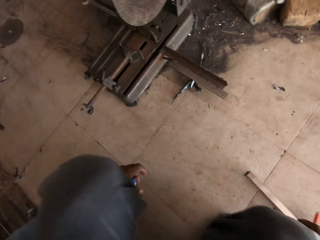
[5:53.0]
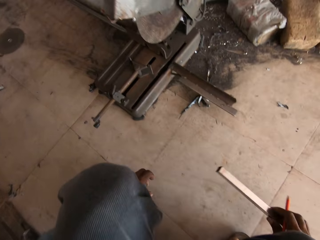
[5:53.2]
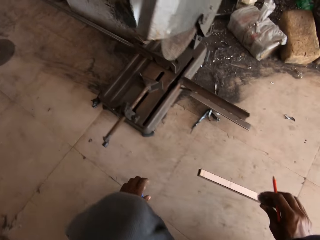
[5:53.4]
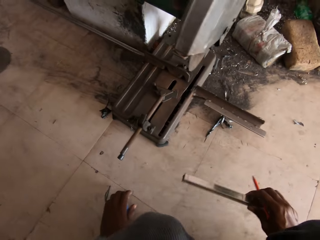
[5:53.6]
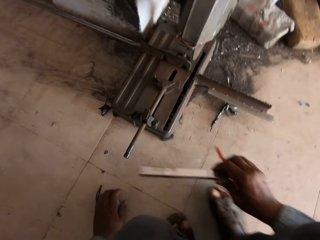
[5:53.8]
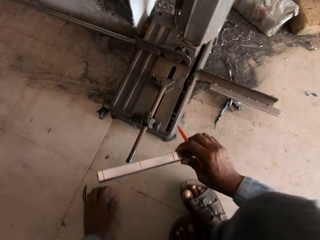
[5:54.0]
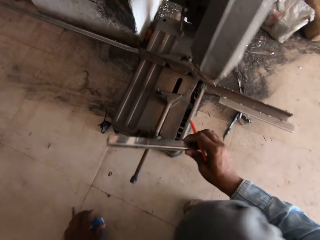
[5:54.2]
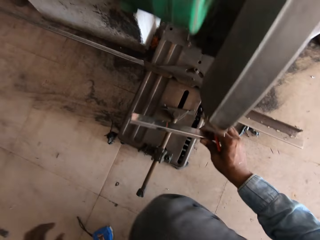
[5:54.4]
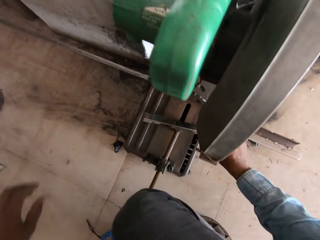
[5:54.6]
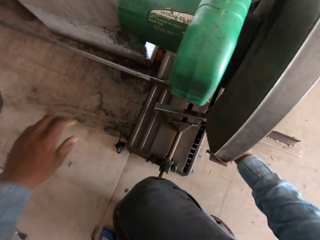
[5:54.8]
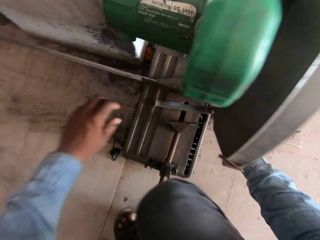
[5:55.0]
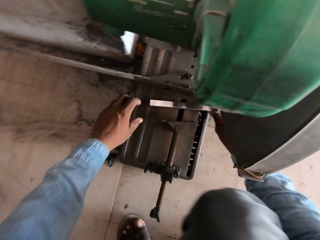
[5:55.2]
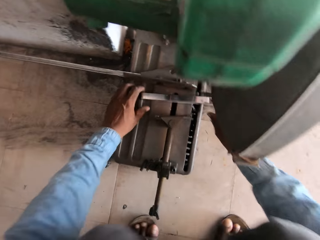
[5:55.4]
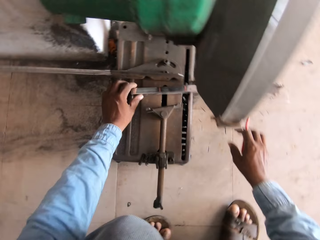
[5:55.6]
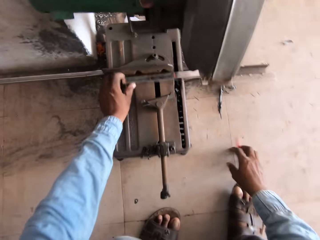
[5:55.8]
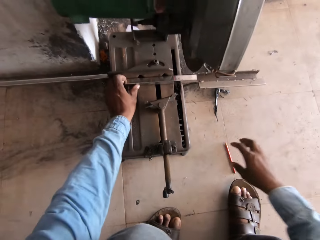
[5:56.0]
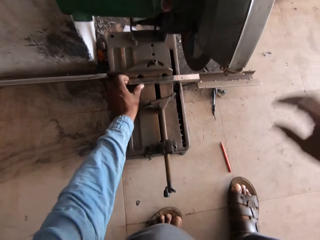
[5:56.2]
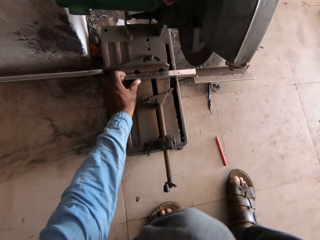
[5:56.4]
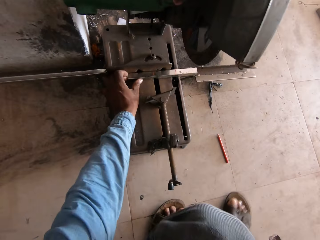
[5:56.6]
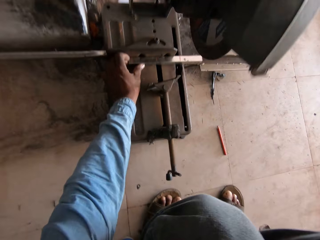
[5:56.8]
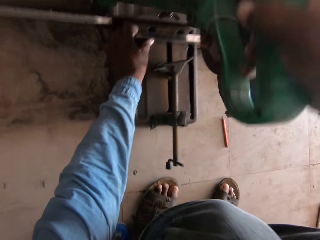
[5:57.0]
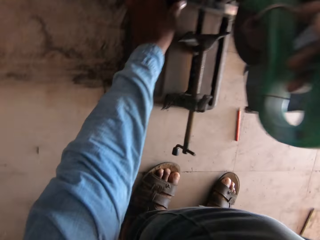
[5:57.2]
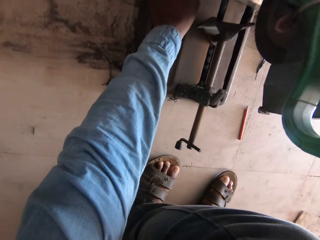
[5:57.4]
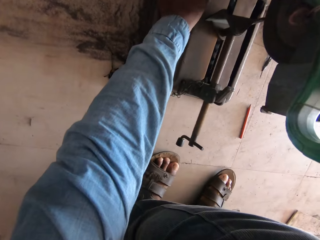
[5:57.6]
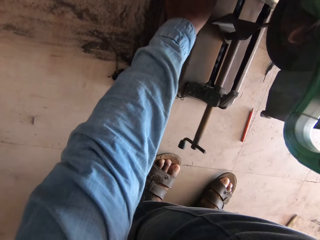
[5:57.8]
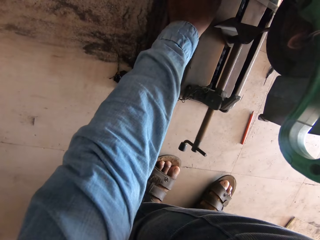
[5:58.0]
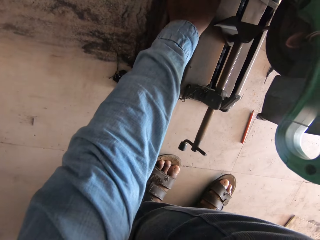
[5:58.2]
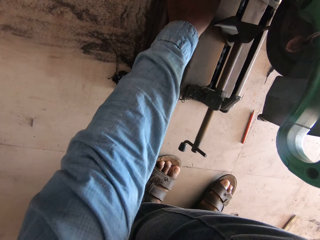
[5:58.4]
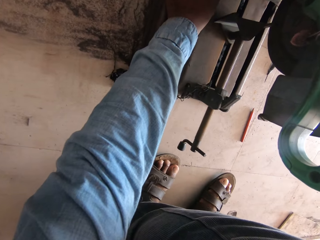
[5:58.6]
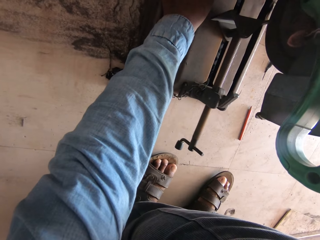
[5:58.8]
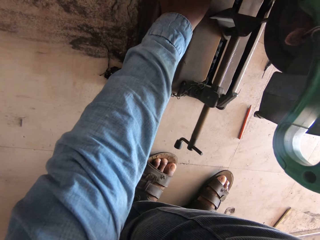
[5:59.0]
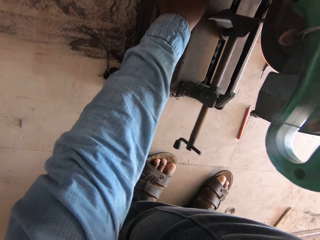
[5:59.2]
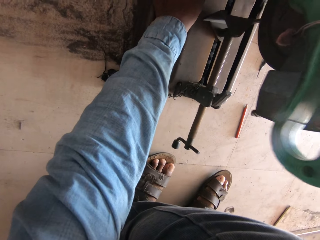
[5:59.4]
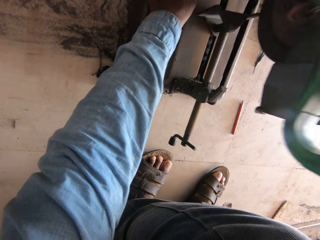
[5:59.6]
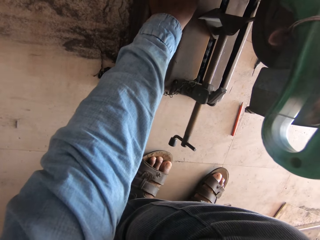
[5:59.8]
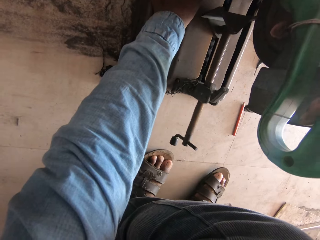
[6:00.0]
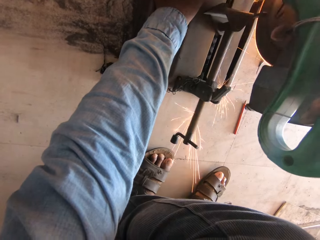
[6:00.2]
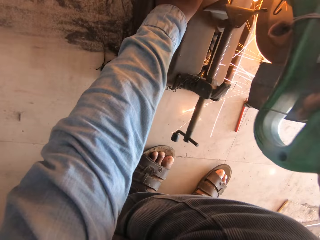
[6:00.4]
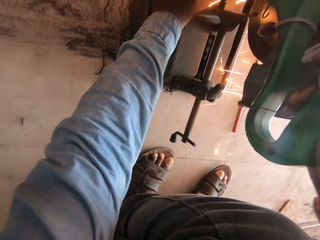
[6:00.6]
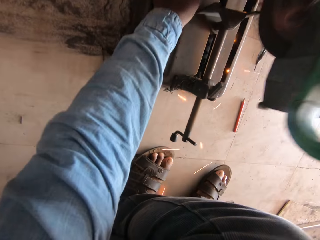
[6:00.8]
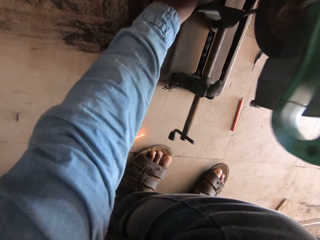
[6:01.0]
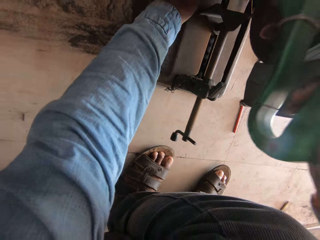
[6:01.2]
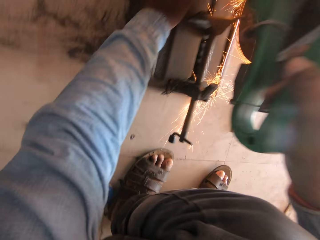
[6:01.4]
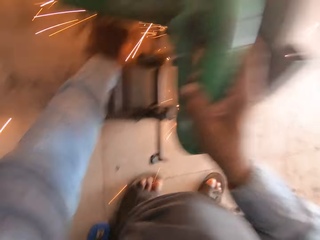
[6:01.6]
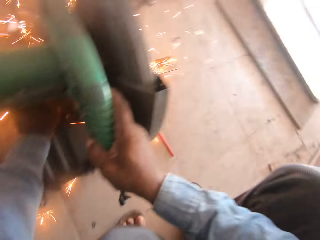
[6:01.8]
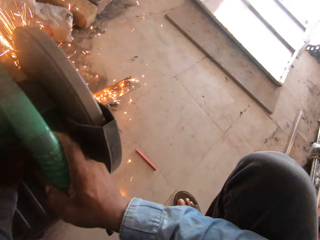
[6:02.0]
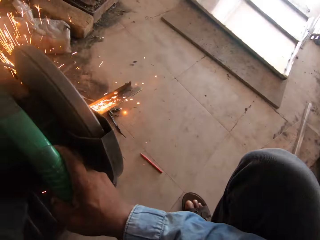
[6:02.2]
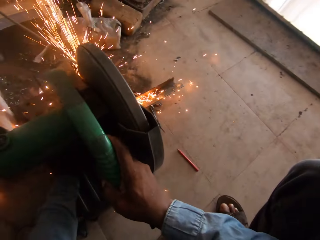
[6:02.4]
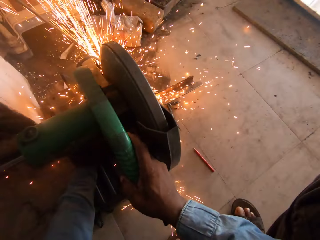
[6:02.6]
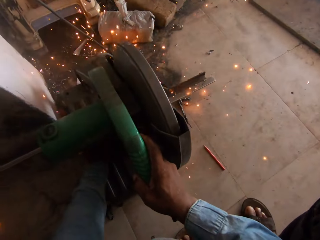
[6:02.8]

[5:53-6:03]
The camera wearer holds the metal rod with the right hand. They cut the metal bar with a bigger grinder. They hold the metal rod with the left hand. They put the metal rod on the welding machine. They cut the metal rod.

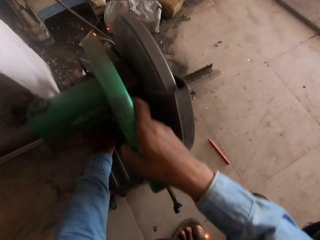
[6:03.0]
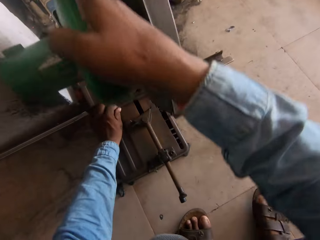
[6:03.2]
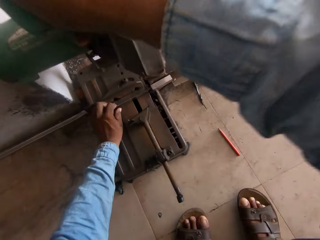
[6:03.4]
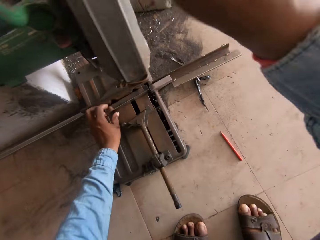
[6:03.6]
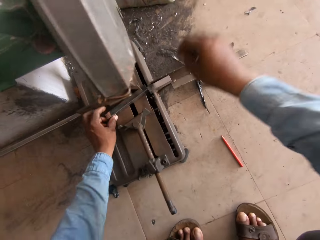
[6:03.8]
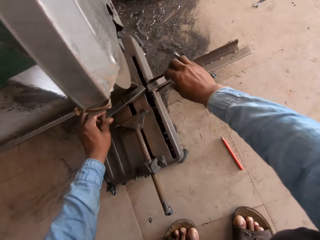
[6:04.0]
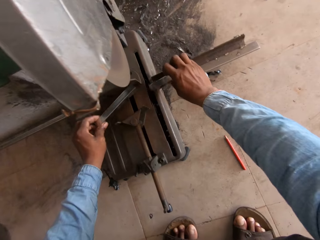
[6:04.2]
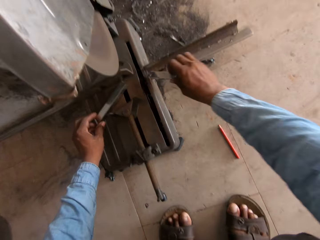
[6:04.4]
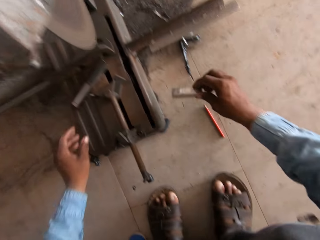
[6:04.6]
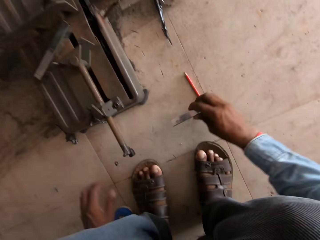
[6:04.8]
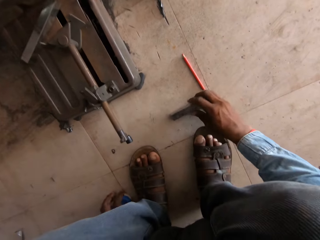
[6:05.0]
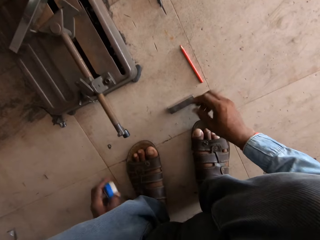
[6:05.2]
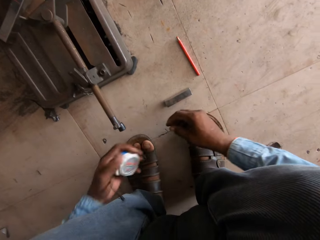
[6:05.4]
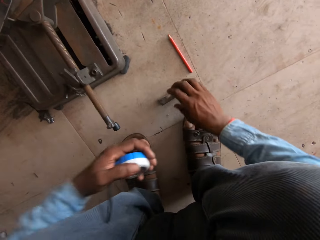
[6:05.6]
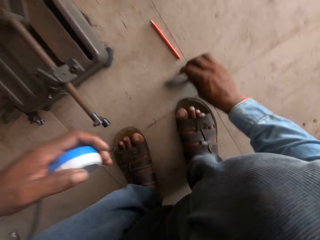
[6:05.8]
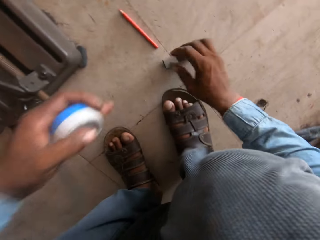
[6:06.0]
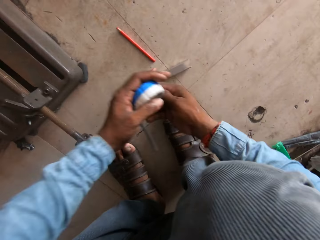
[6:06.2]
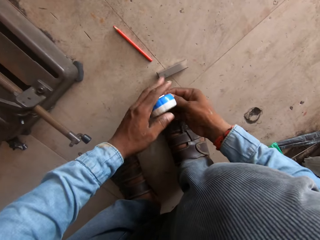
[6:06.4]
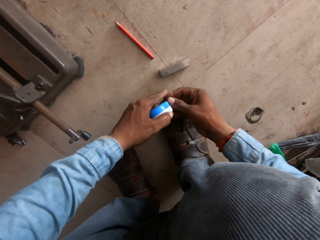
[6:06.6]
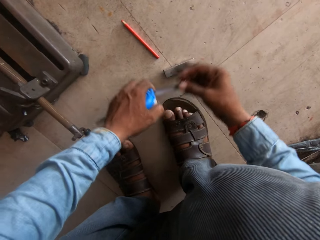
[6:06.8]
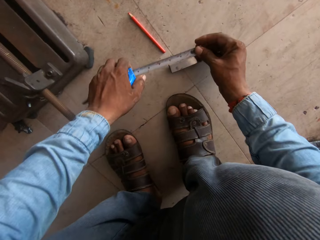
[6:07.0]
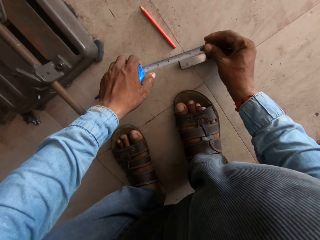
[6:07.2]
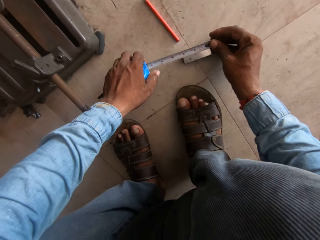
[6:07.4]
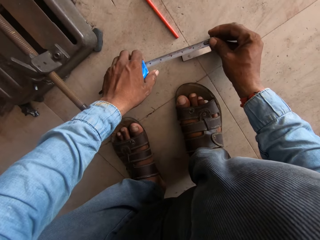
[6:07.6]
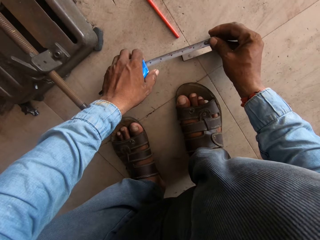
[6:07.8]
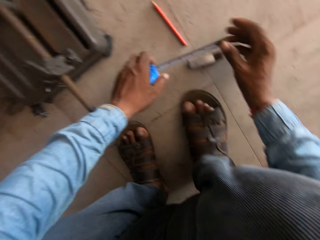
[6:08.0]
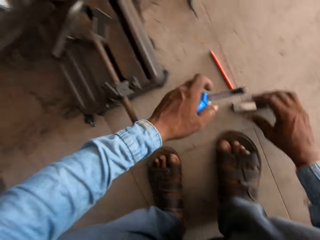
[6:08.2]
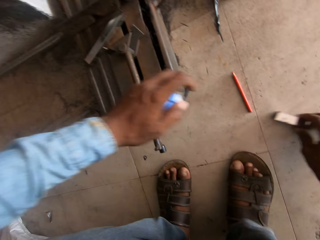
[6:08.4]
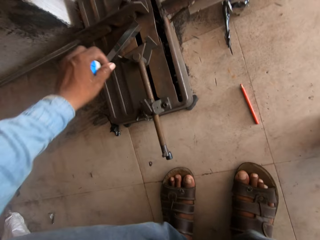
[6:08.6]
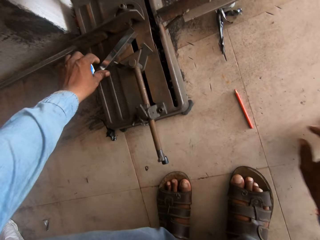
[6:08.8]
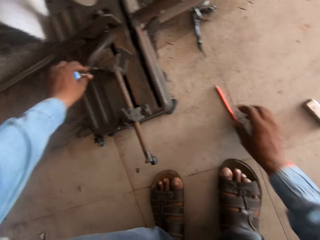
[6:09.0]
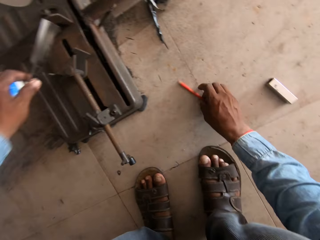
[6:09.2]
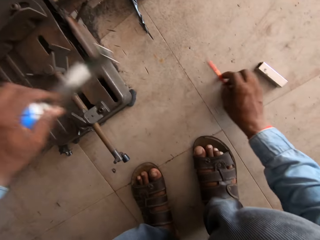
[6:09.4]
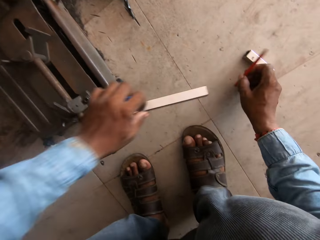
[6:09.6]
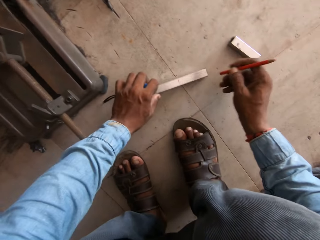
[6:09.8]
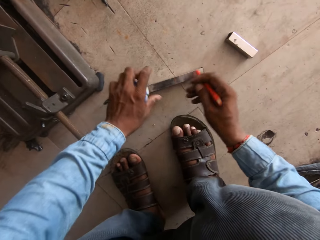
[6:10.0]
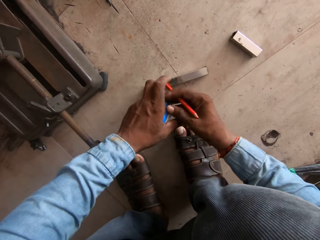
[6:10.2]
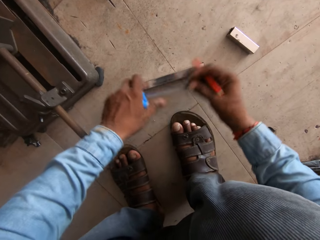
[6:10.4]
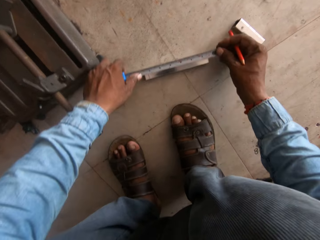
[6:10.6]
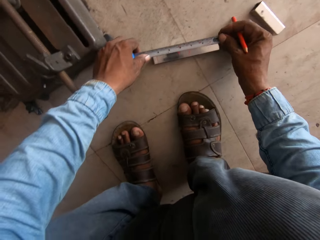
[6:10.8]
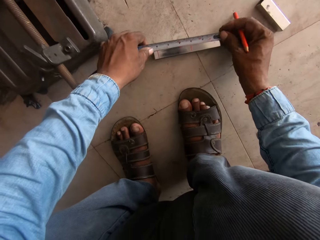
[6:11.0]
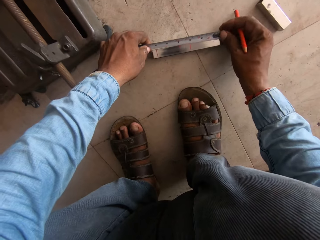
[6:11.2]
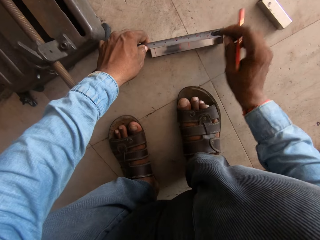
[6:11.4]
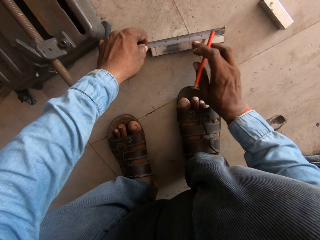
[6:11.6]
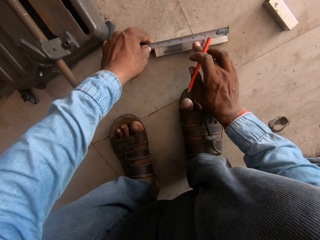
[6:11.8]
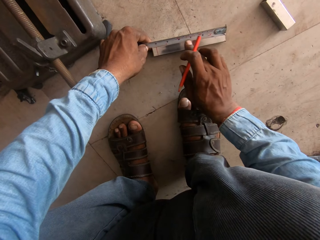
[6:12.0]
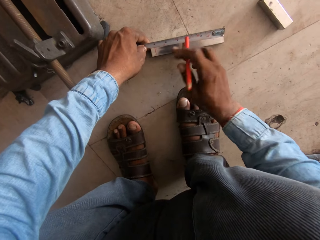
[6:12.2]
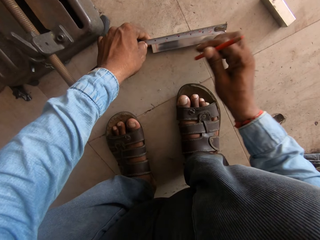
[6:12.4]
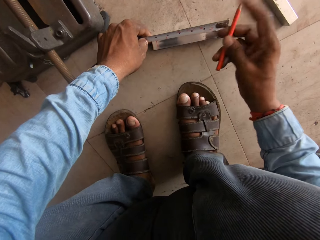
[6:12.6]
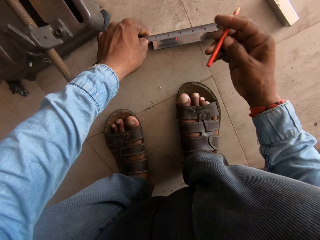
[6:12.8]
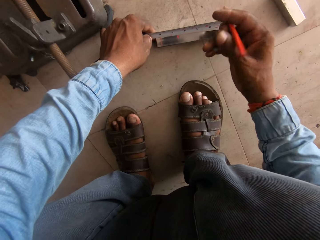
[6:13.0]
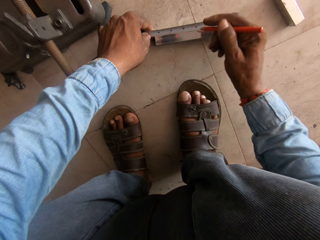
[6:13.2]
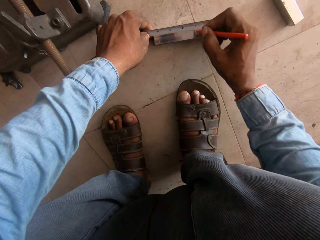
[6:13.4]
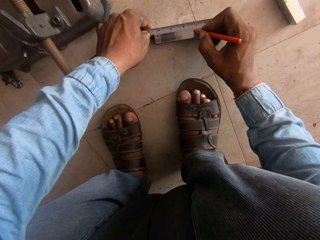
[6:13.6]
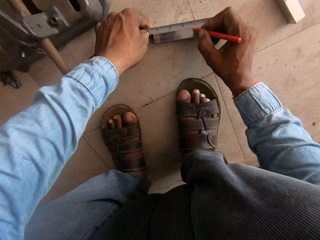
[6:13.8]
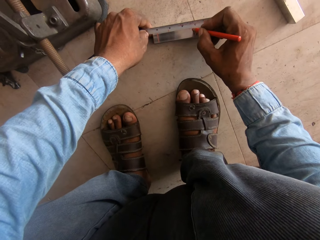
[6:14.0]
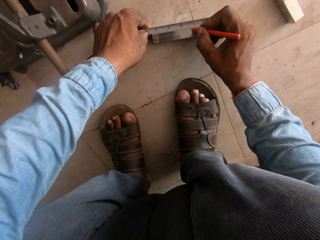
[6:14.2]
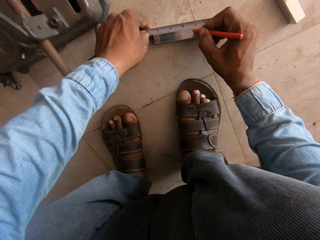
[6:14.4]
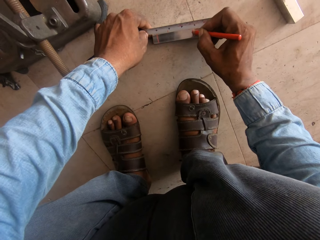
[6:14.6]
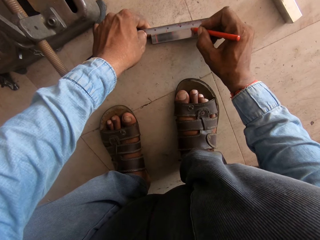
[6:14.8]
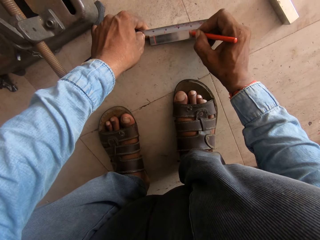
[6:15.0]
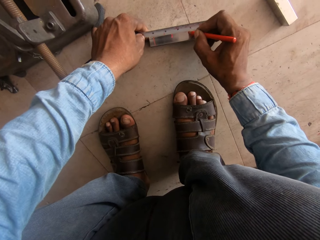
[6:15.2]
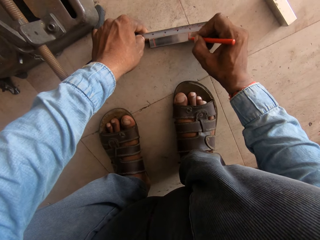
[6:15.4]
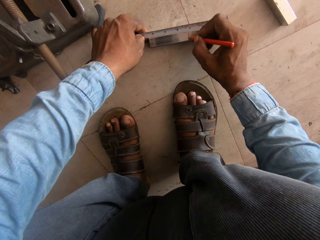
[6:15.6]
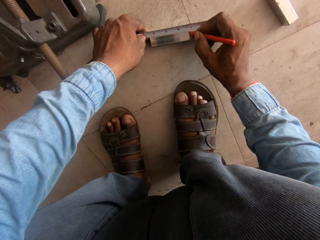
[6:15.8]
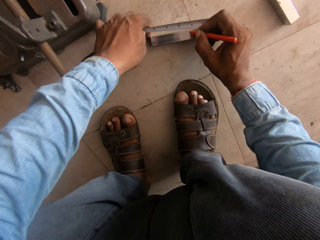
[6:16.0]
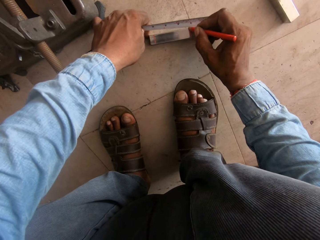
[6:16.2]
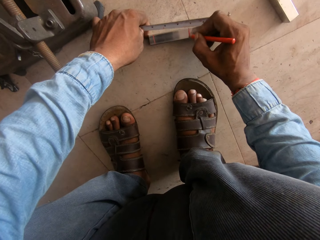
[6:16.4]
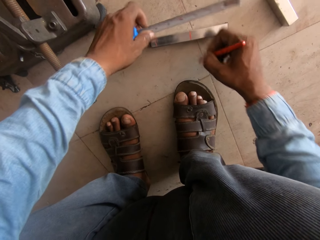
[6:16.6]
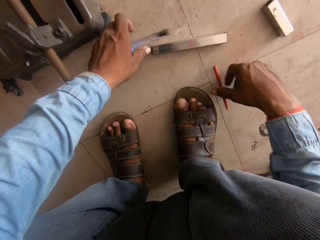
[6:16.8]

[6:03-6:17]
The camera wearer holds the cutting machine. They hold the metal rod. They put the metal rod on the floor. They hold the tape measure. They hold the tape measure with both hands. They measure the metal rod. They hold the pencil with the right hand. They hold the metal rod. They hold the tape measure. They measure the metal bar. They mark on the metal bar.
